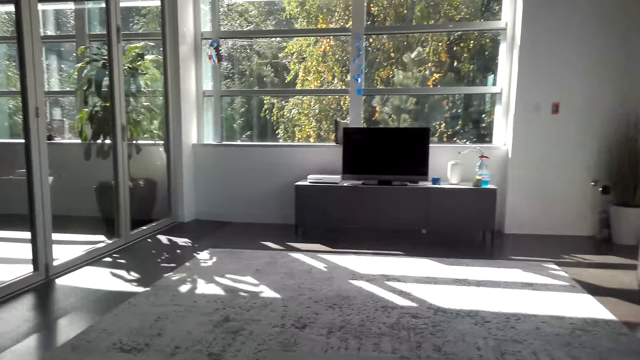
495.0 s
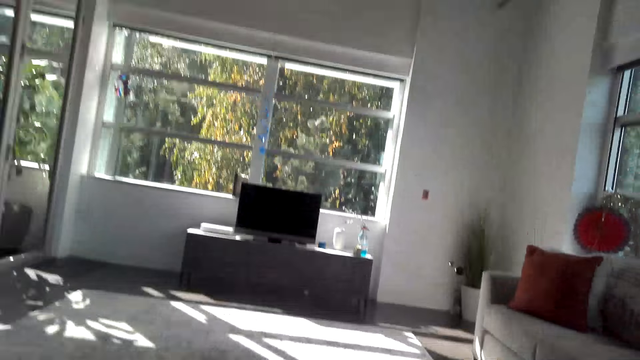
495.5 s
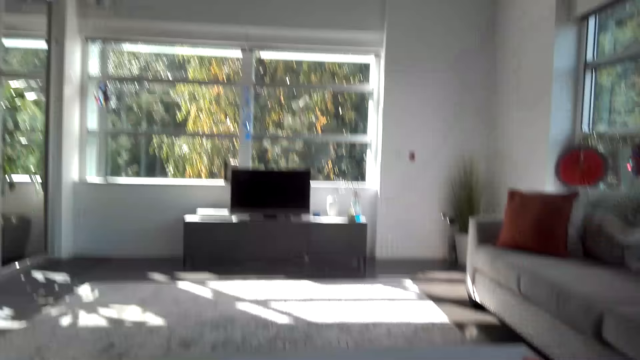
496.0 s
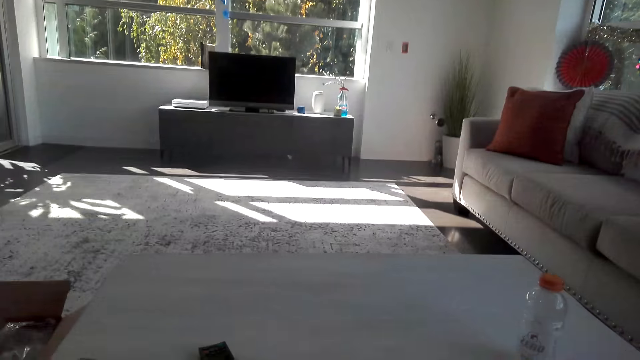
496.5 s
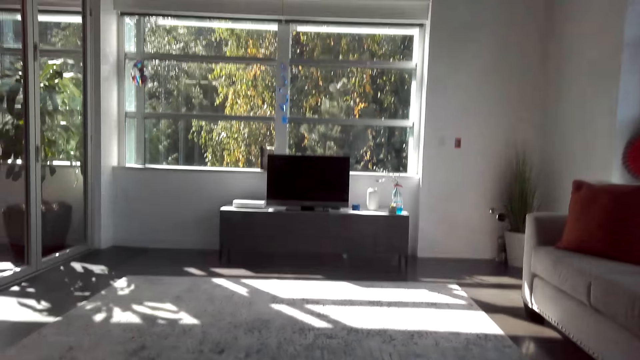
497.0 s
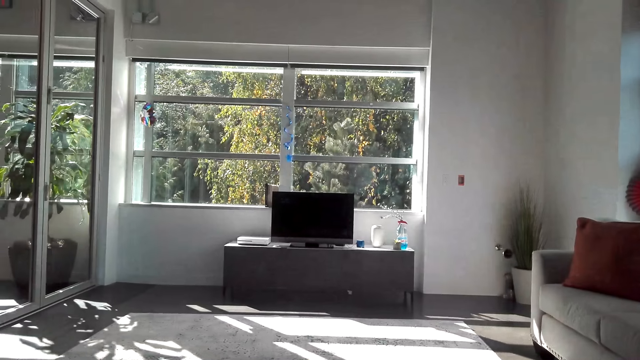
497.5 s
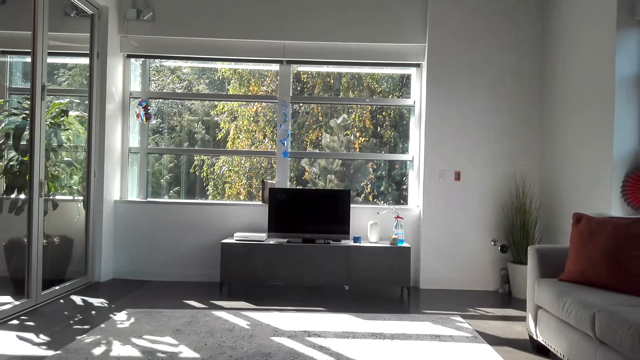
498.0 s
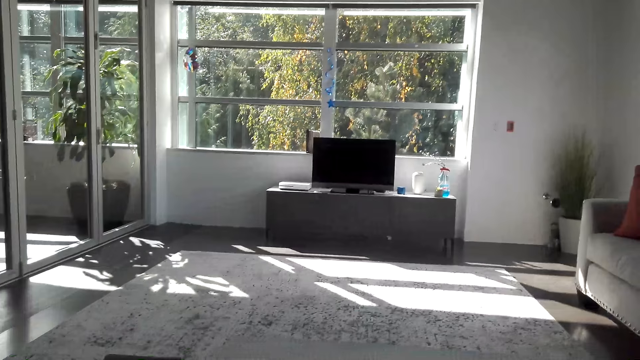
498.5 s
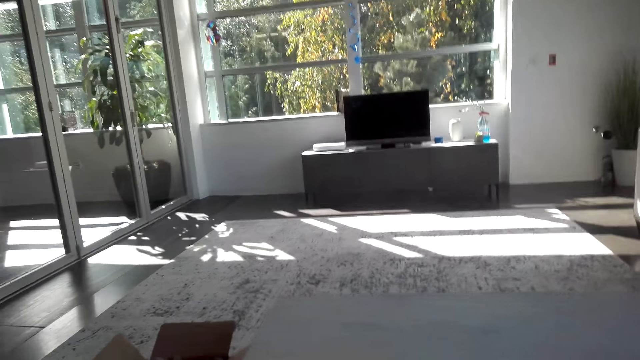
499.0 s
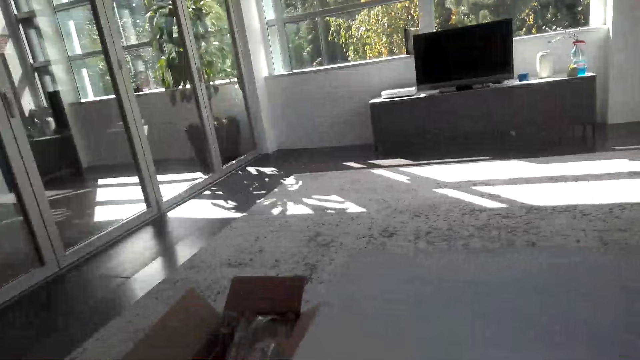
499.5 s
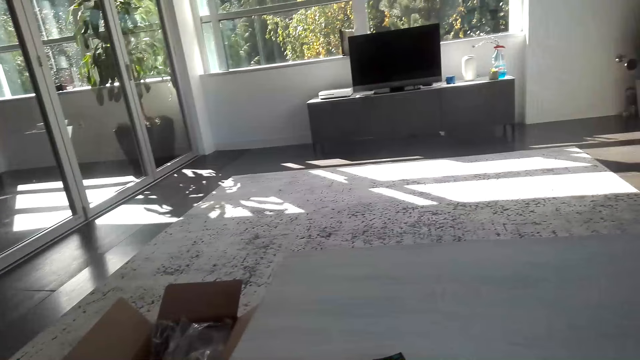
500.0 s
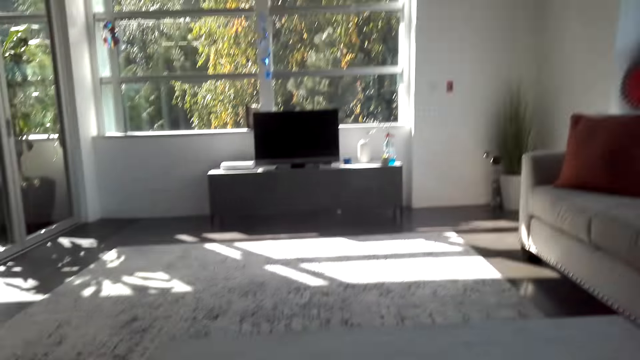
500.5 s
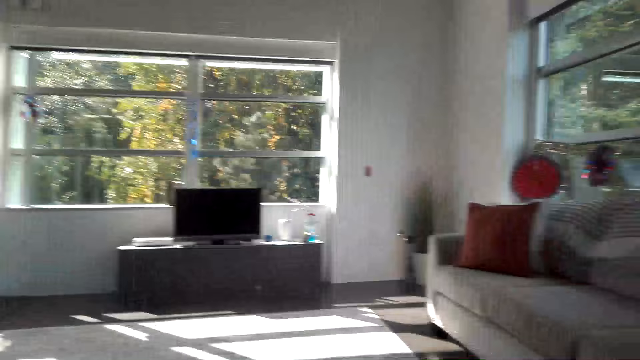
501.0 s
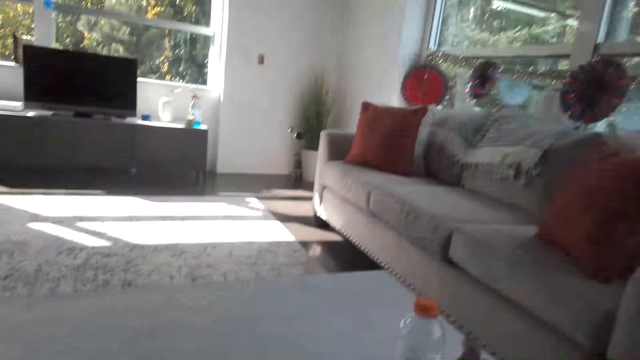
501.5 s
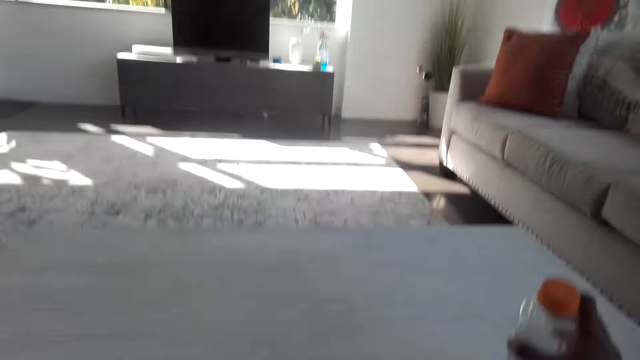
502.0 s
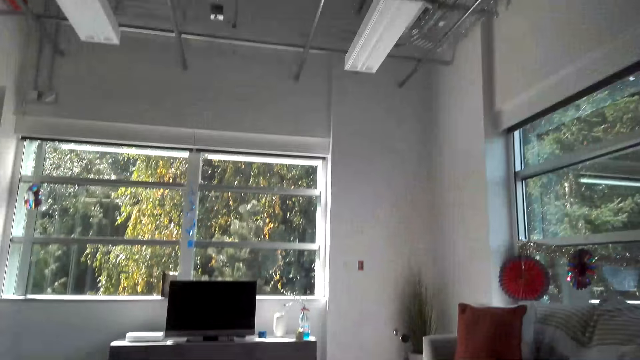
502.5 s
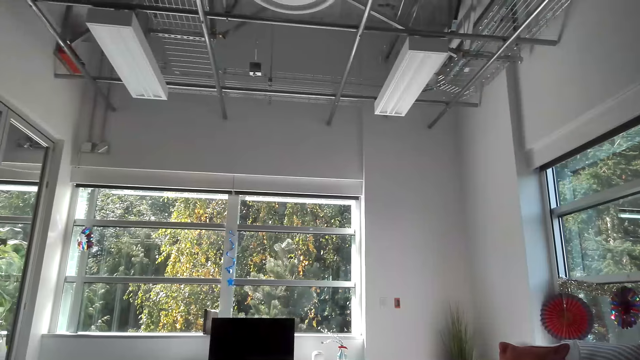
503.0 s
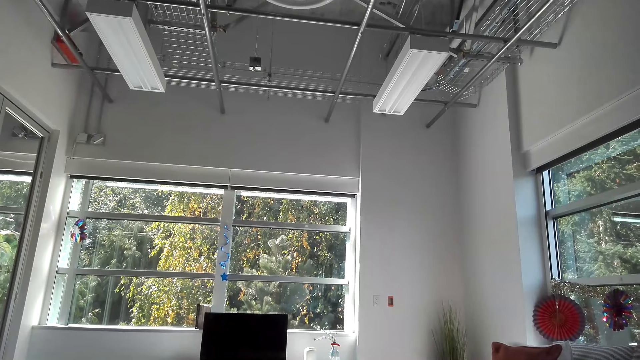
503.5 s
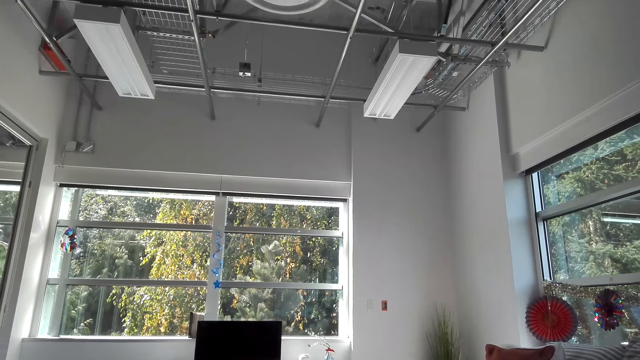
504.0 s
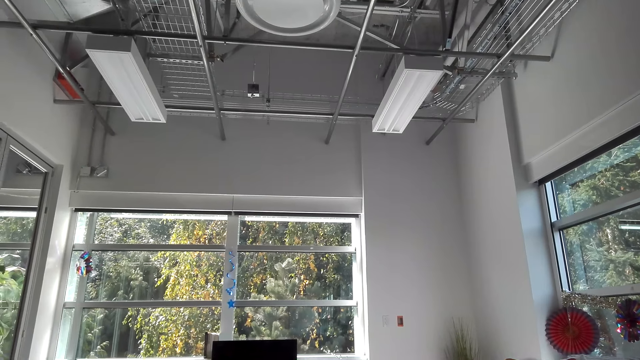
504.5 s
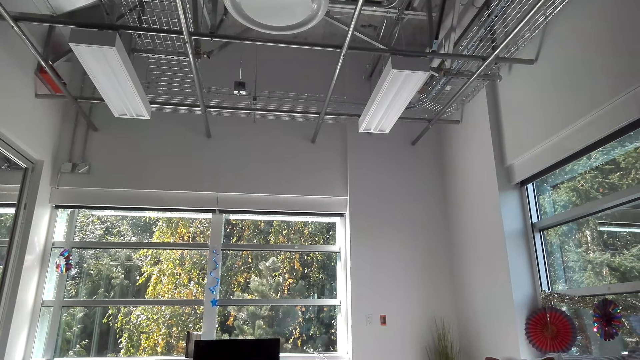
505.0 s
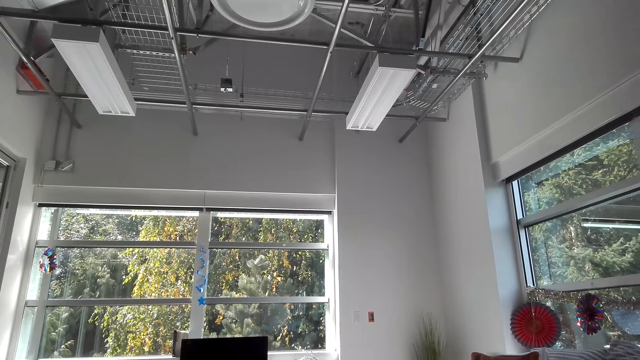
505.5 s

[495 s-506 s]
The camera wearer picks up the bottle.

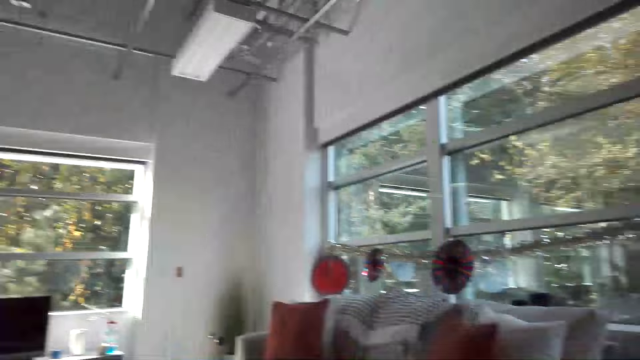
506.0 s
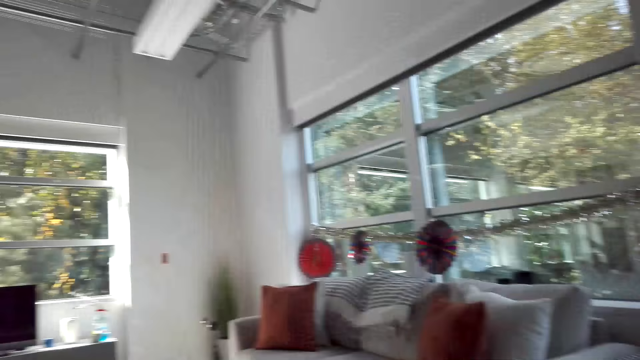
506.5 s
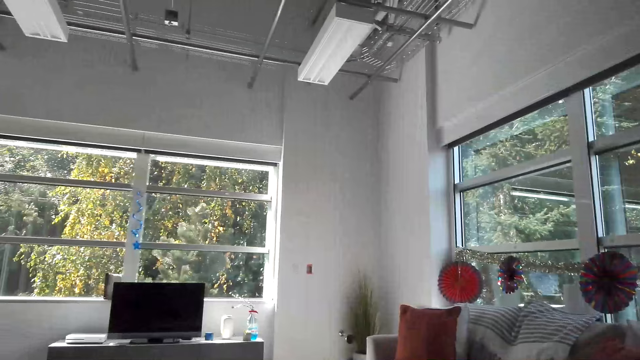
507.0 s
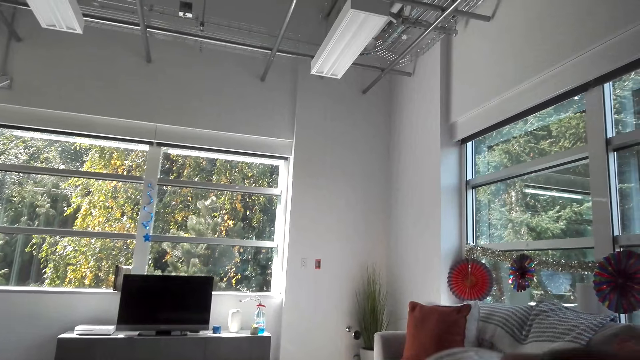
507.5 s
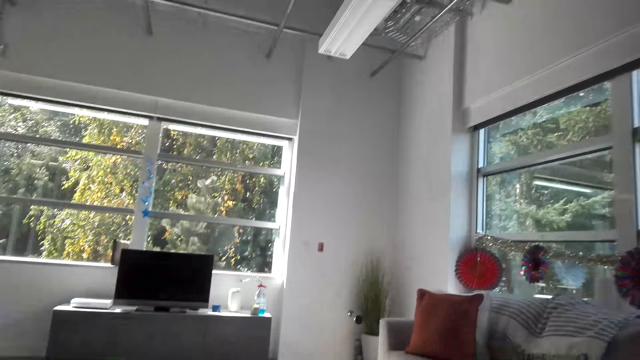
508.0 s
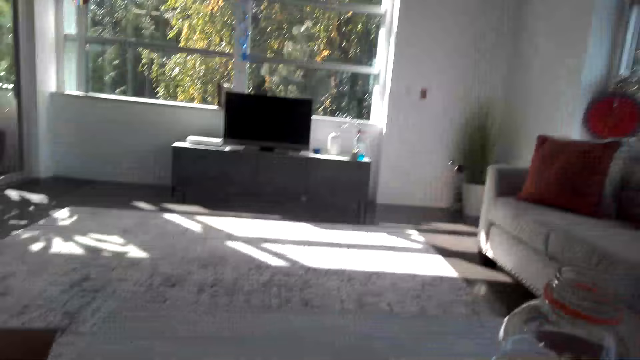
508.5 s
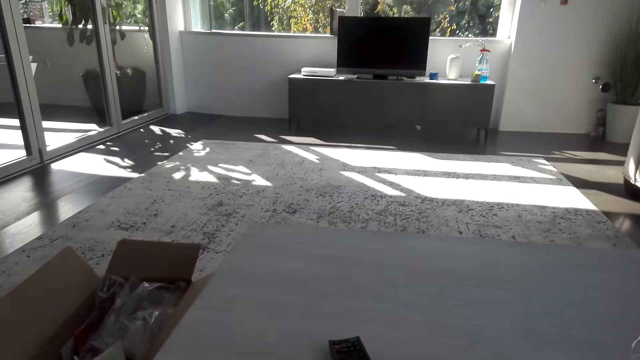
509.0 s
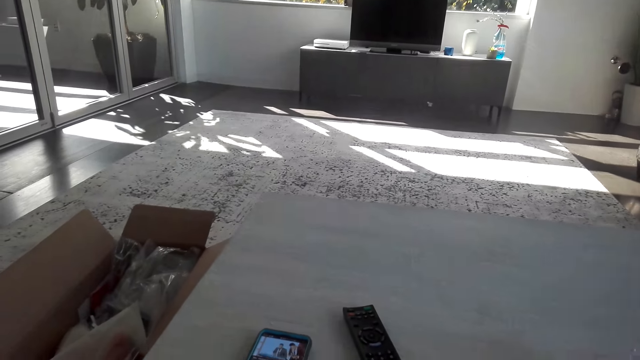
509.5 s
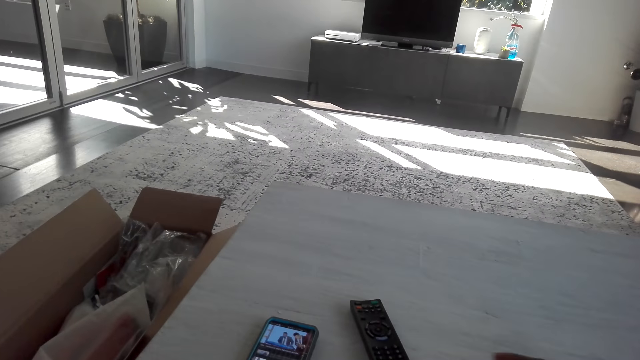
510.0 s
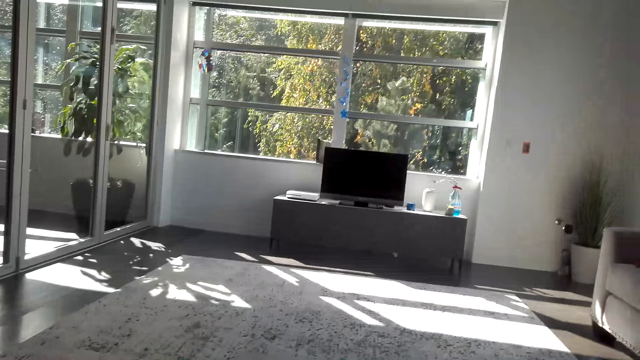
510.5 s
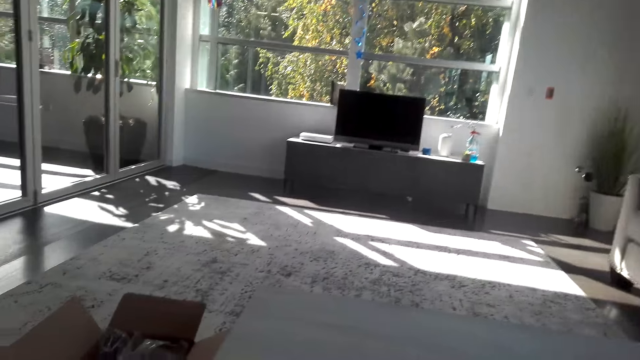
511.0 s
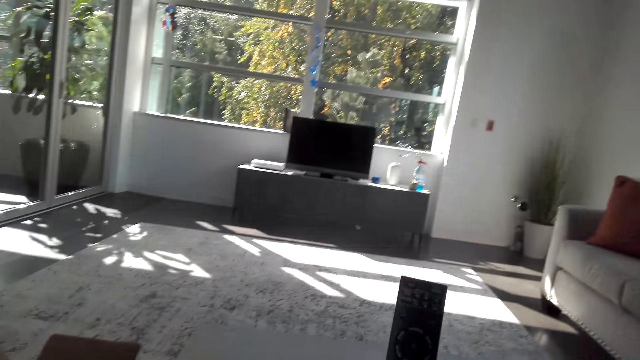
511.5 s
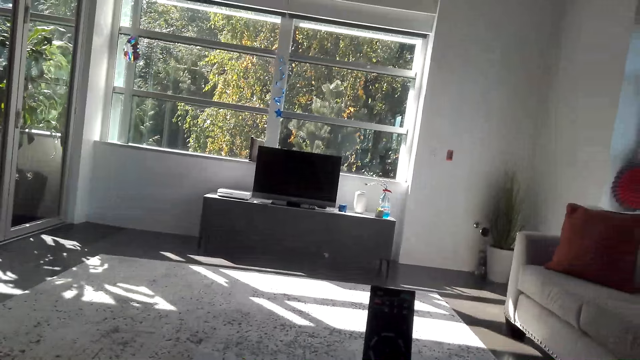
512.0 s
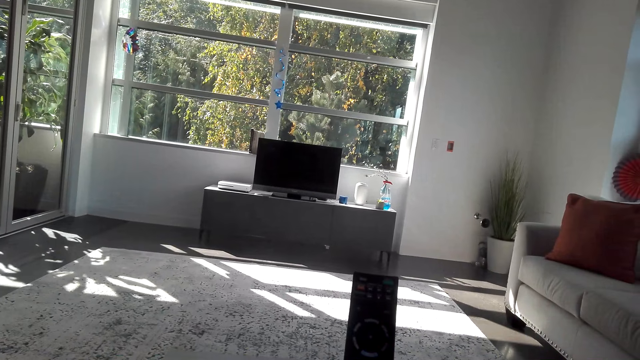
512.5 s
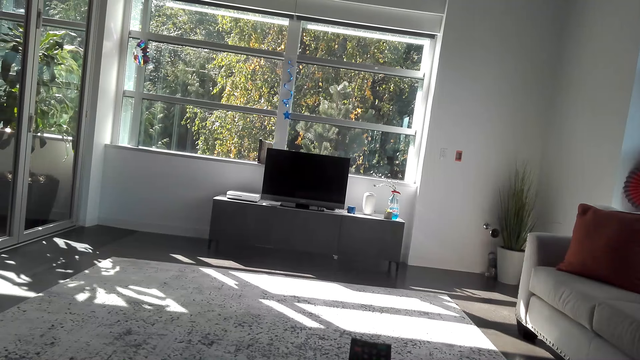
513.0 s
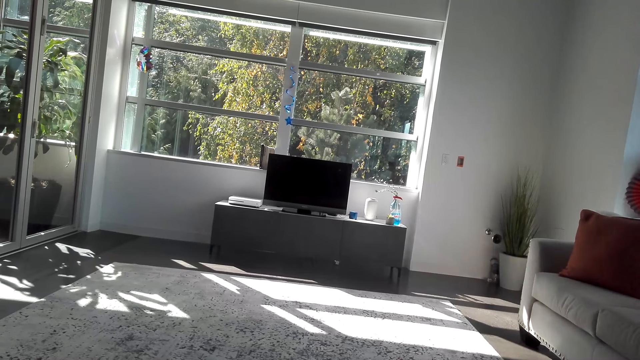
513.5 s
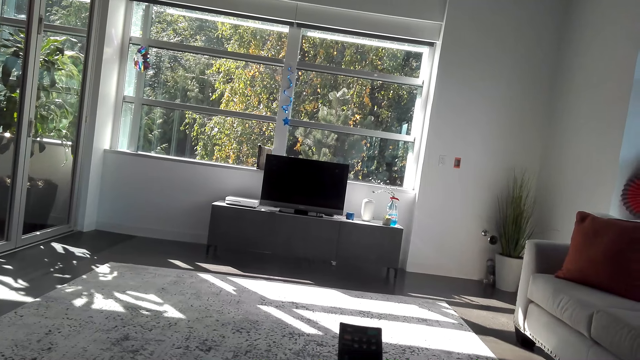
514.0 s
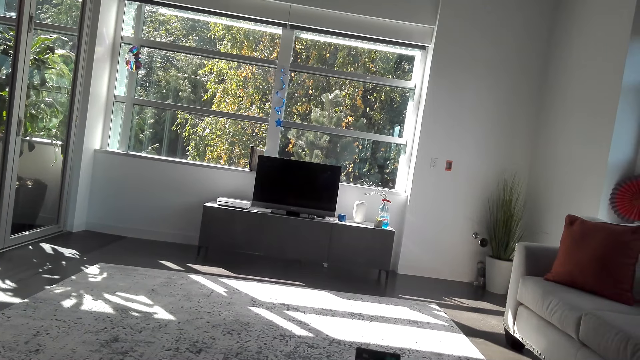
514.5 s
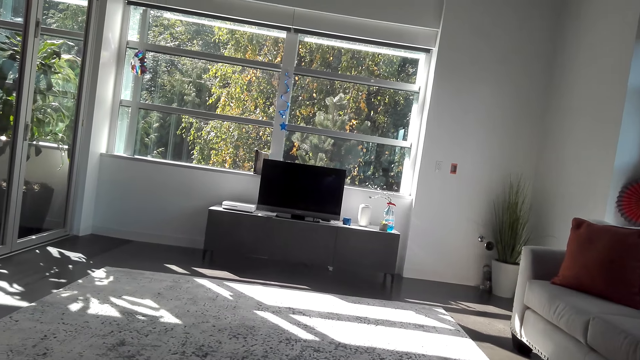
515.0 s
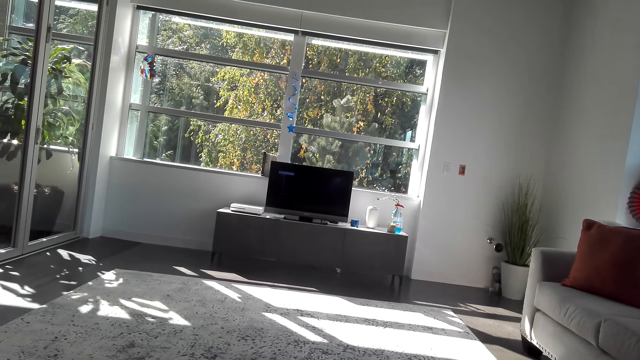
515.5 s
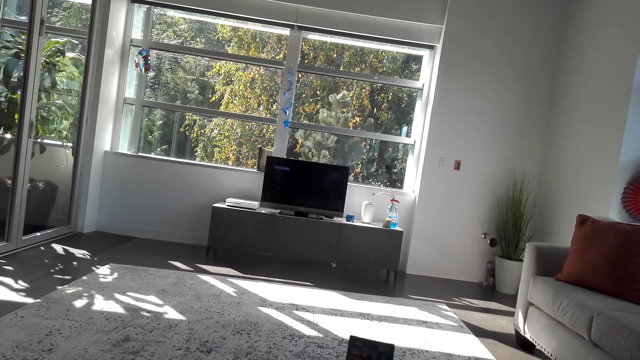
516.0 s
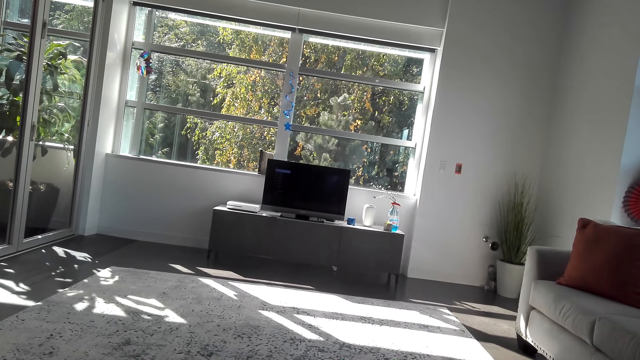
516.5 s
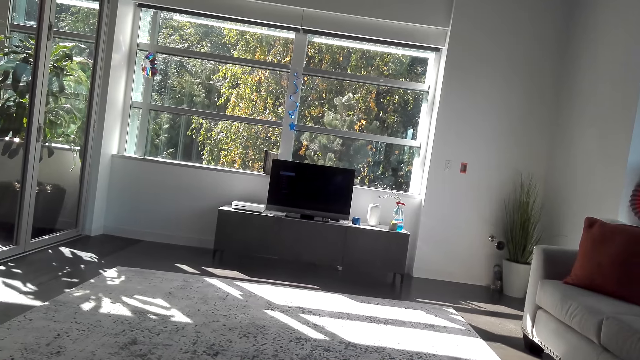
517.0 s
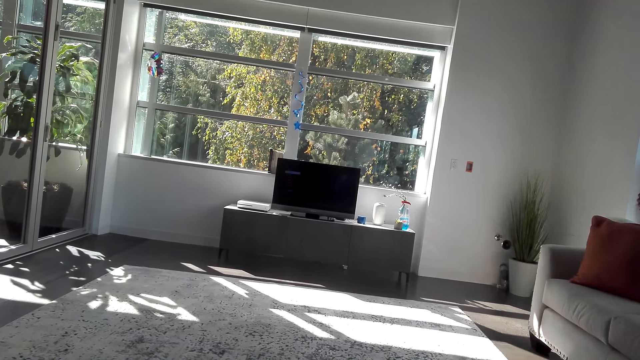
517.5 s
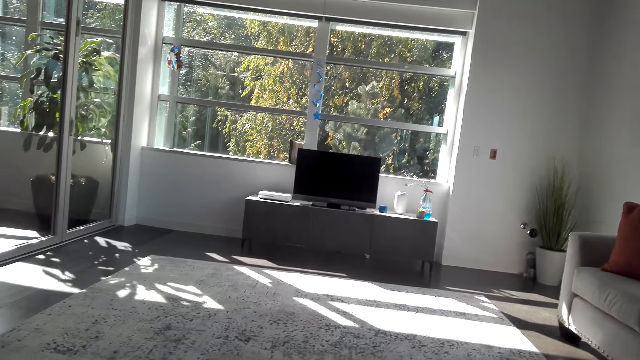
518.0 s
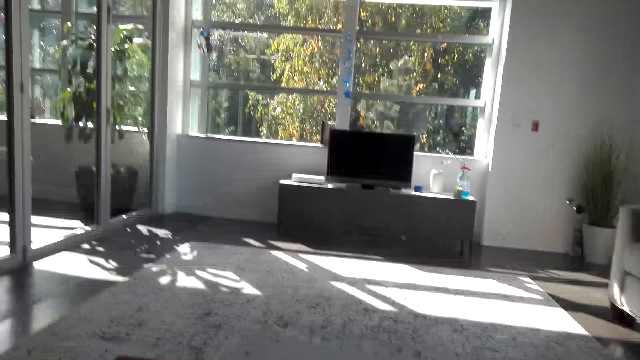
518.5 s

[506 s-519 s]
The camera wearer drinks water. They put the bottle on the table. They pick up the remote. They switch on the TV.
